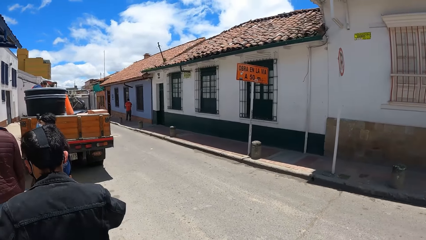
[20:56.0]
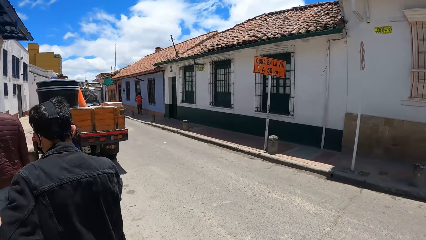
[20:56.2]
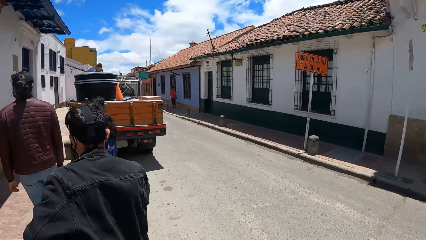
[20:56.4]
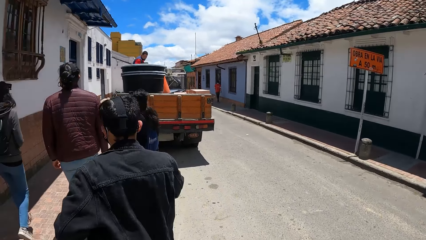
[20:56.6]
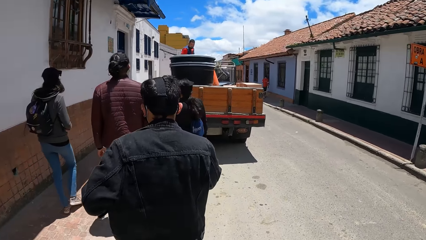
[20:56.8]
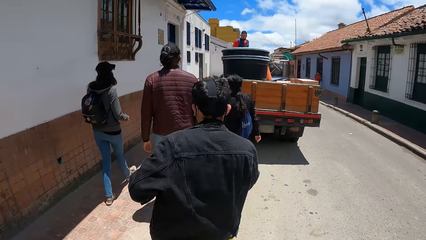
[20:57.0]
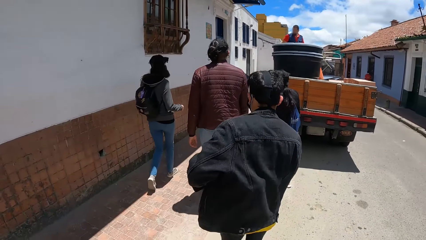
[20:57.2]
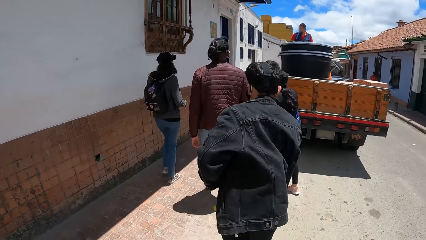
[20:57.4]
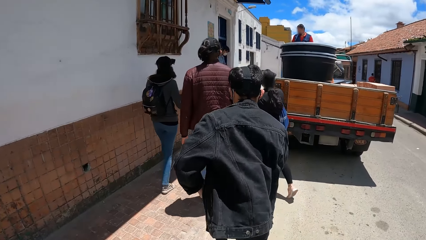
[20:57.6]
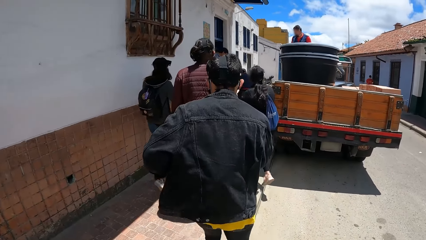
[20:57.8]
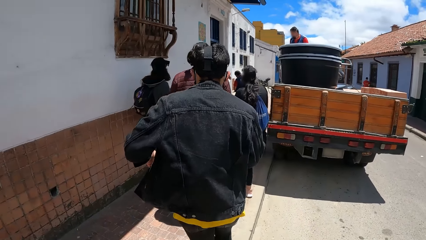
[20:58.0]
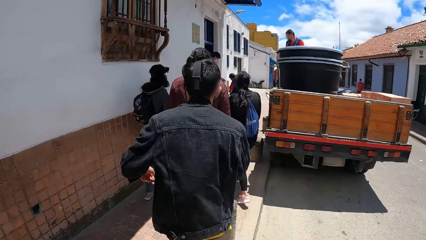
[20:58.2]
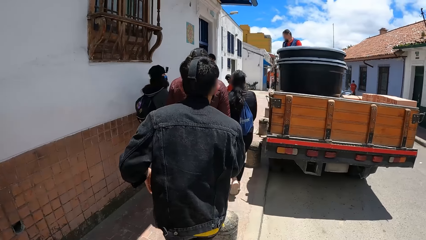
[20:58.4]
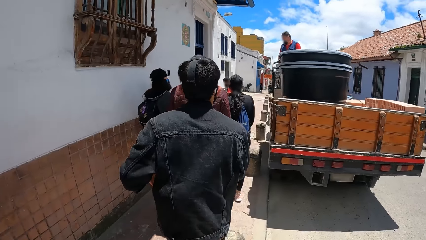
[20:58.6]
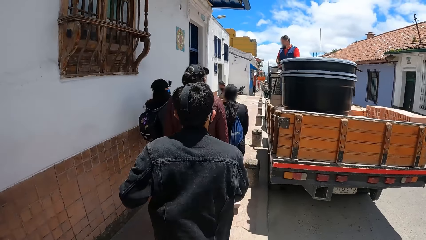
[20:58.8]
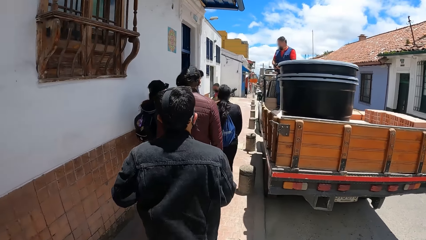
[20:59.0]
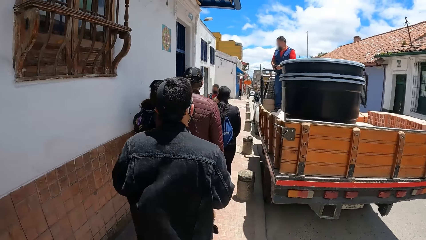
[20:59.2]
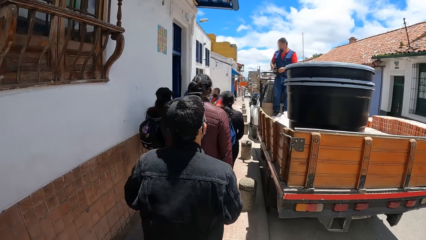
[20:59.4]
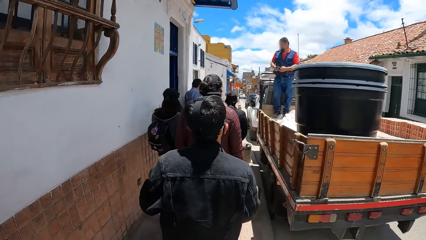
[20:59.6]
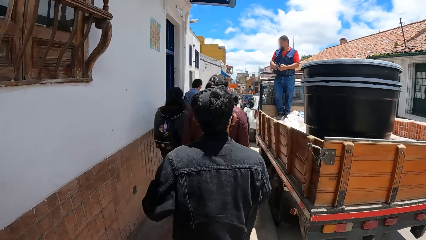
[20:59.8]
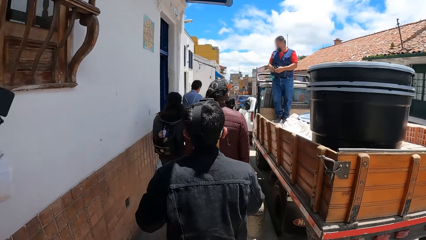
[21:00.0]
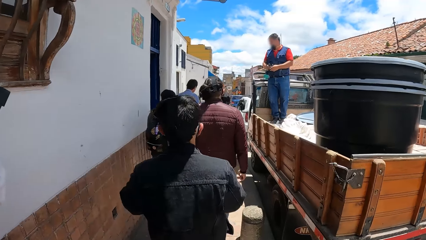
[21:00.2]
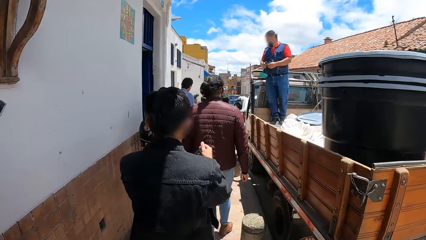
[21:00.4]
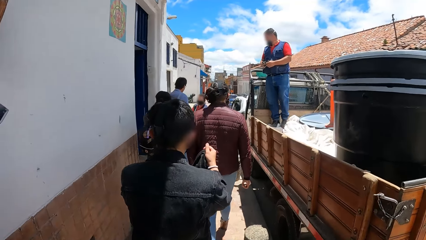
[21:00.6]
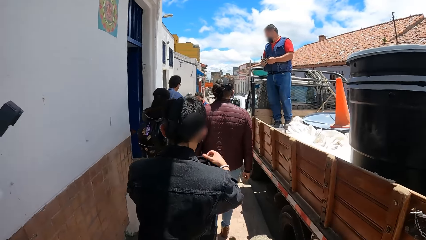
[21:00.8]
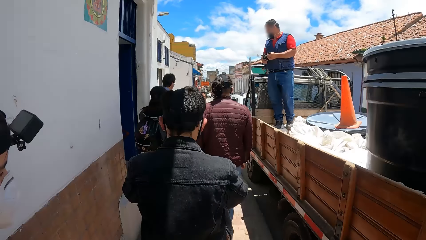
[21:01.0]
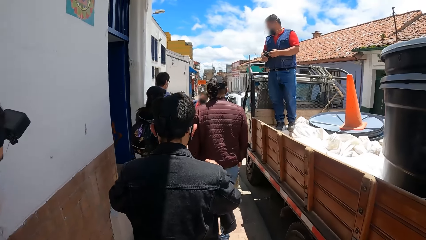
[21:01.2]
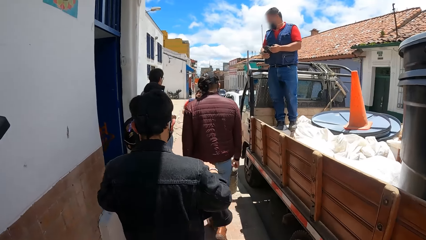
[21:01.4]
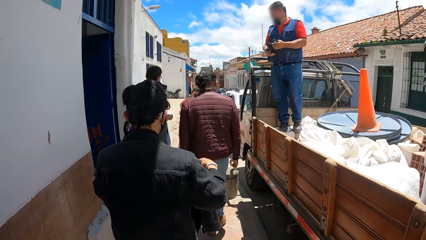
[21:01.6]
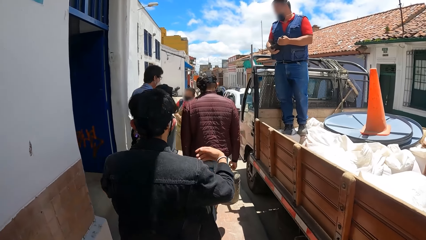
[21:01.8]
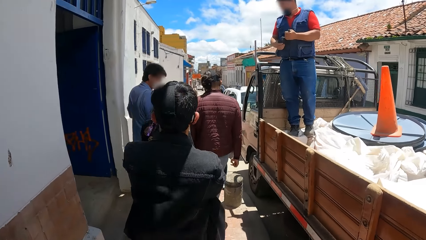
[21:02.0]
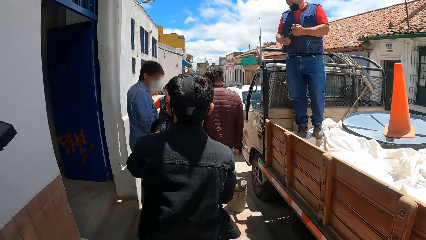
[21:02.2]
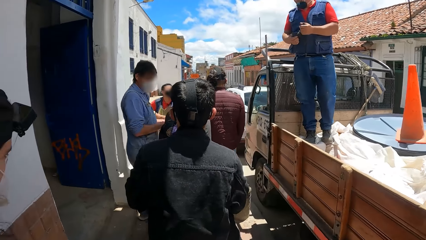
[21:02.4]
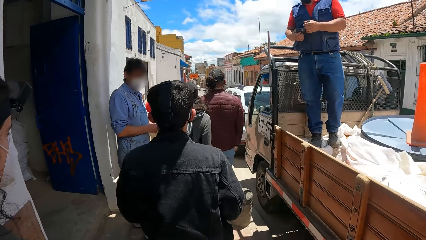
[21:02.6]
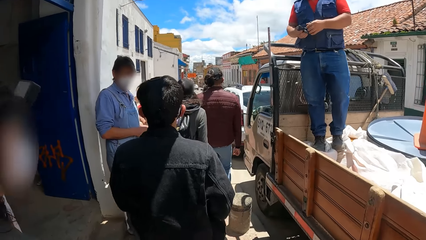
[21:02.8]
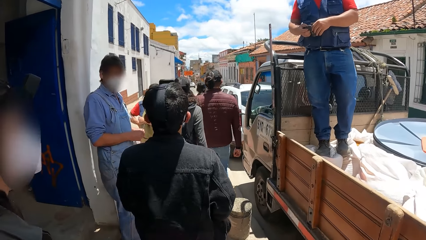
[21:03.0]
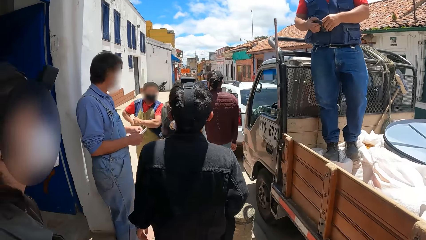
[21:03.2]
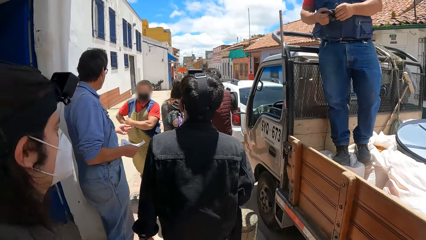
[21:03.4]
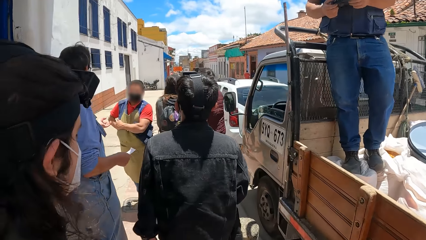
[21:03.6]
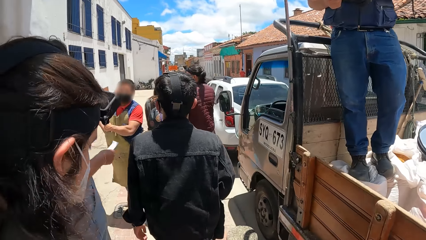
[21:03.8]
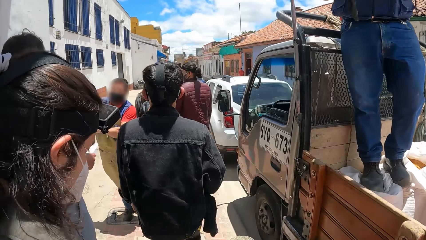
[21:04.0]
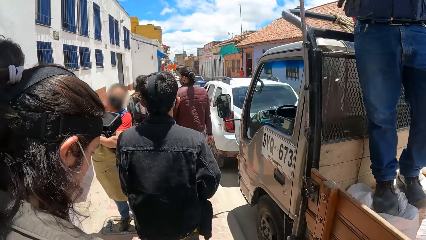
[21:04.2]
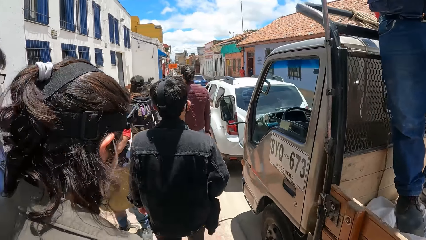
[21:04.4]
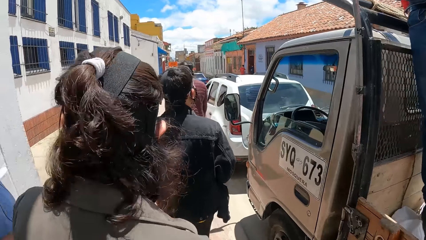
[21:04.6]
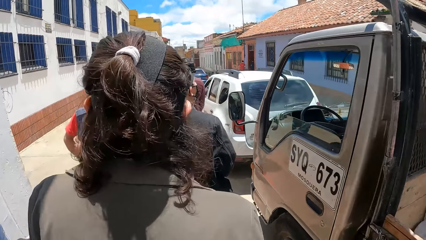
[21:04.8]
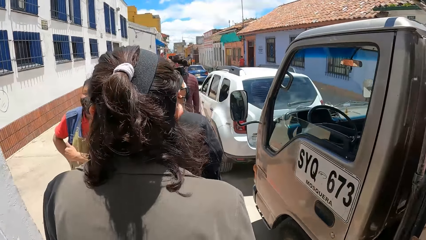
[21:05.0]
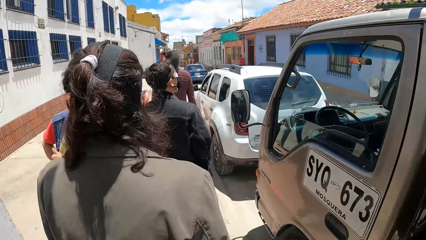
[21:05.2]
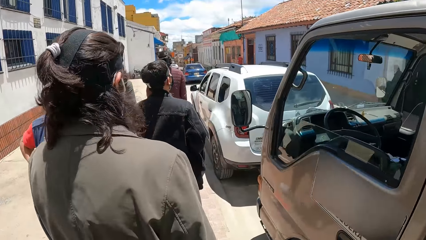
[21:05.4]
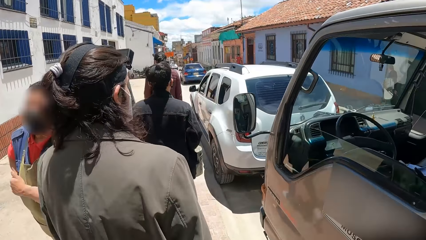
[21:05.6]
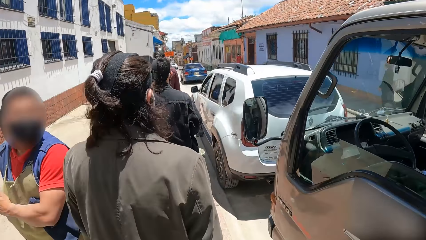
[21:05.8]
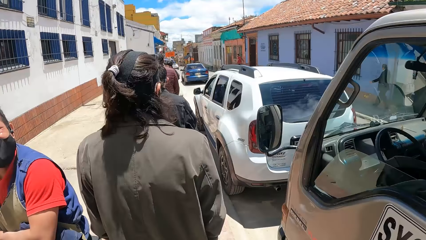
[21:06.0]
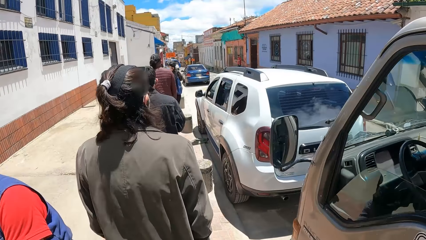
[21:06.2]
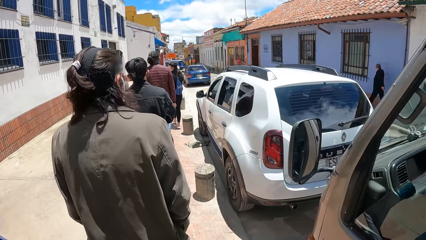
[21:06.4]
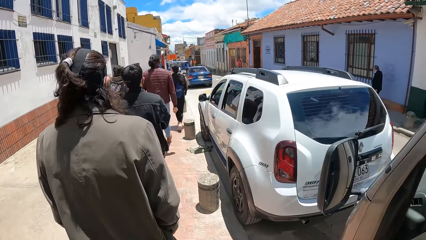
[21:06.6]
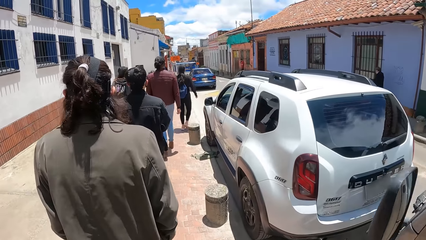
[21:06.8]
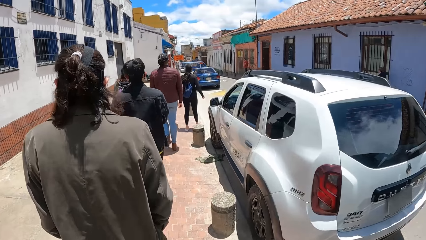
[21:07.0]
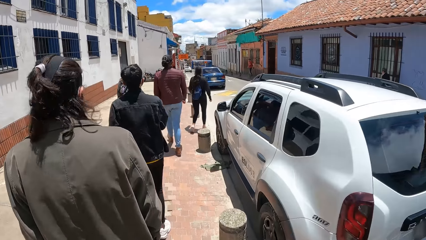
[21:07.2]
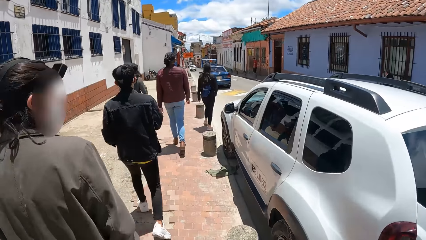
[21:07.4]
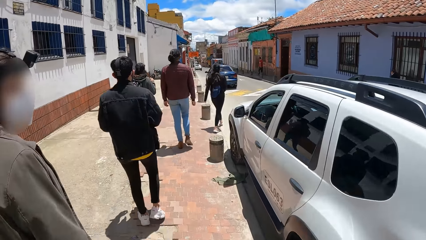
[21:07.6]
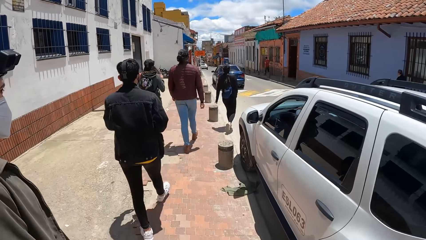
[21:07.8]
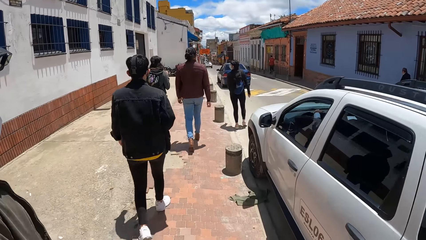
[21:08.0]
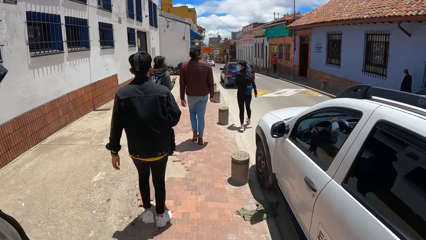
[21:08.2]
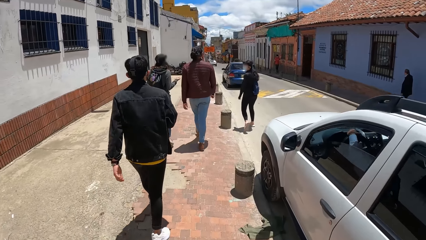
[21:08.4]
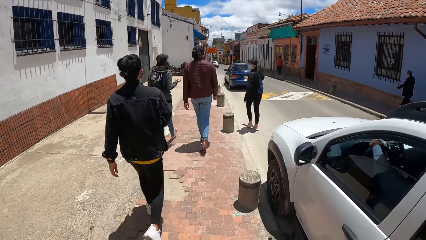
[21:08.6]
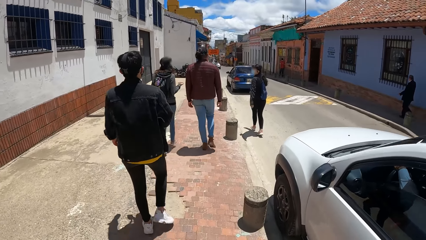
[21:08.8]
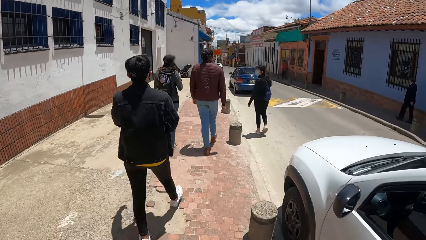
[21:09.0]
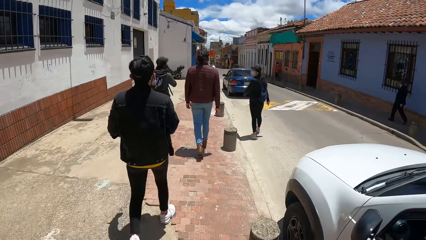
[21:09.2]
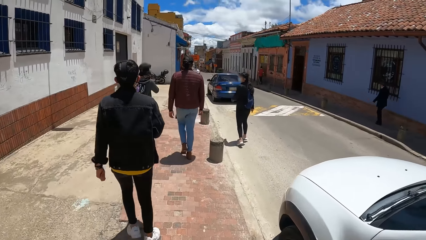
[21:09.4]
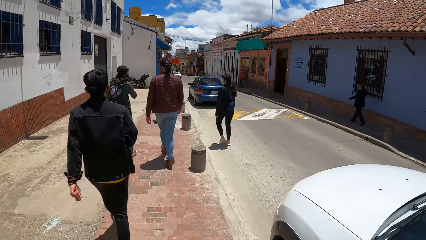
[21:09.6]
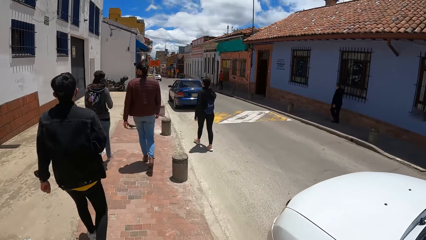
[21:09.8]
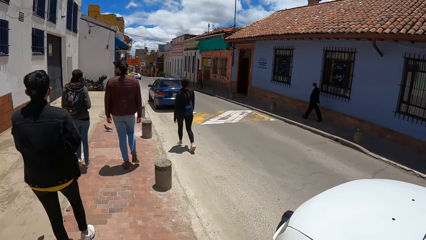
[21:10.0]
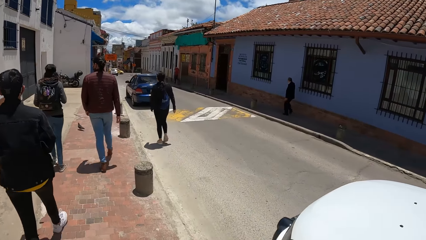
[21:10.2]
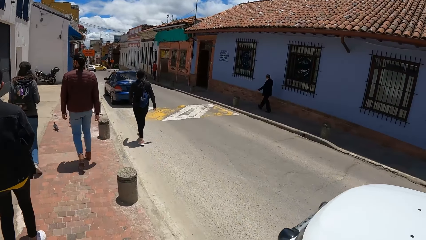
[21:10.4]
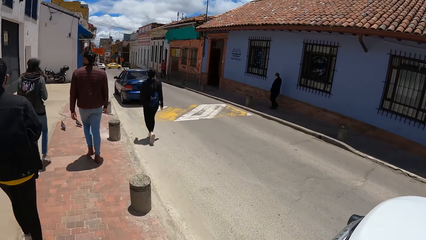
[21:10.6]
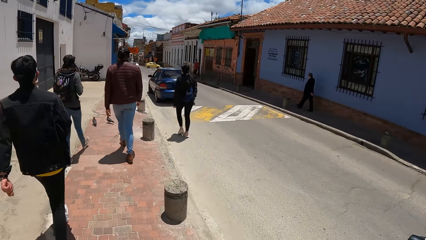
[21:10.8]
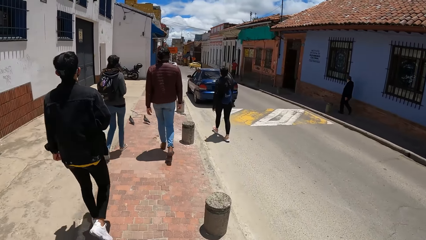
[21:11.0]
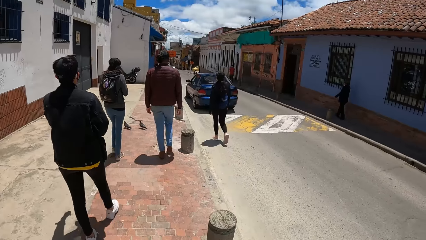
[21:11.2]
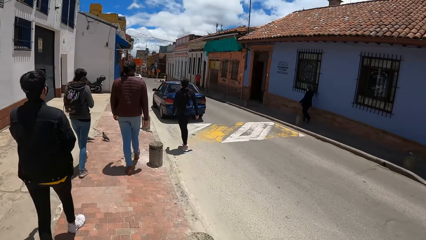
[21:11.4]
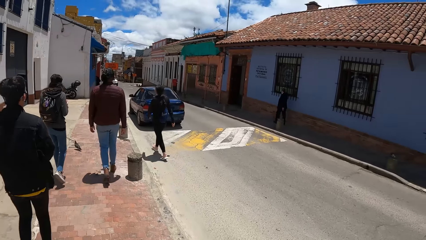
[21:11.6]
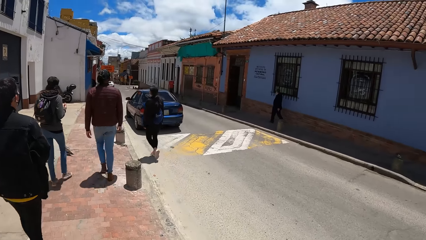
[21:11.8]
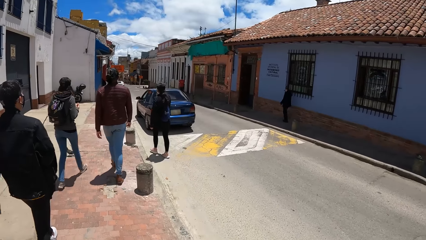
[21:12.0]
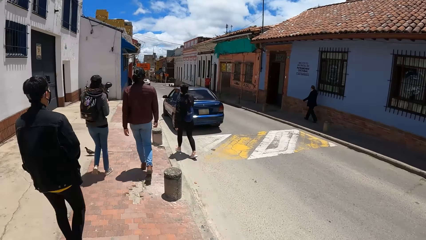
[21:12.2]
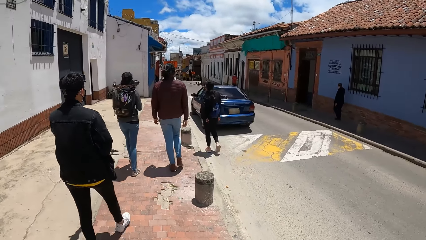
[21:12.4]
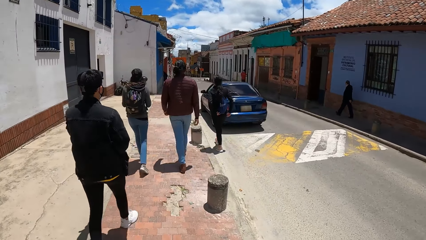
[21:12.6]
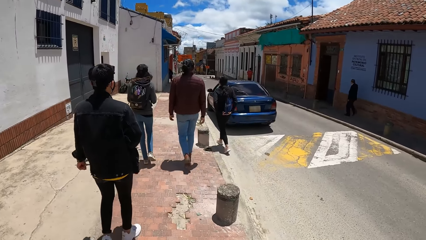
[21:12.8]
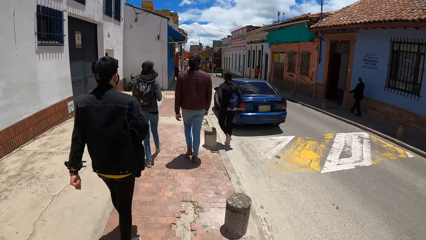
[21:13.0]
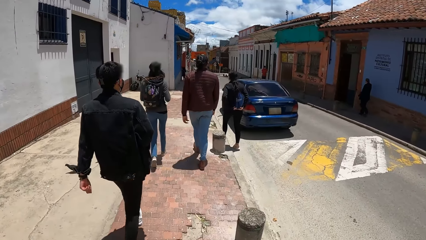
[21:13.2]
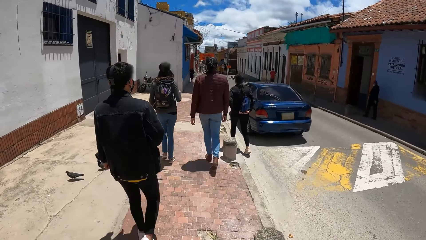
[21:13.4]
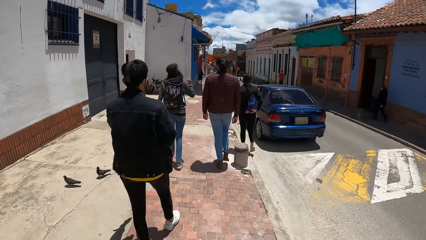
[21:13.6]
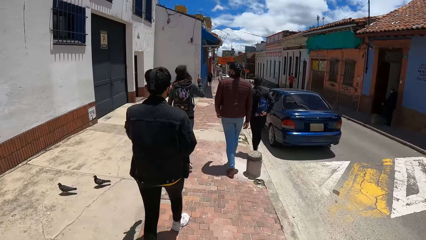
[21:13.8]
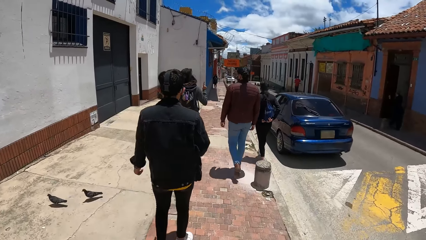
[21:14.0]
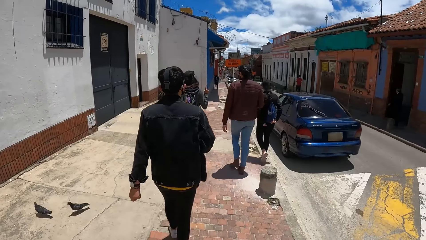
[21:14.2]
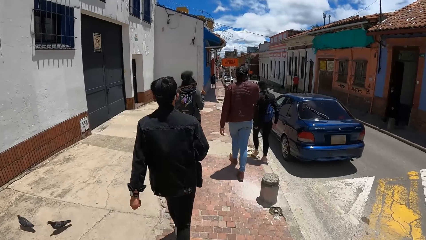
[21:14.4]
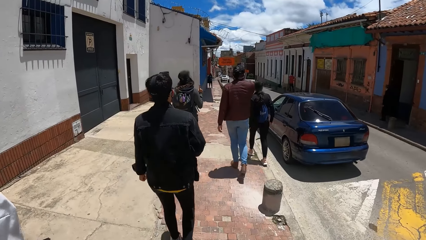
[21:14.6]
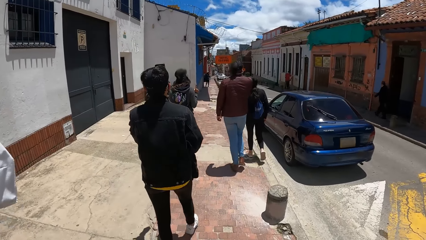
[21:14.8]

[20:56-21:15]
A man adjusts the jacket on his body with his left hand. The camera wearer walks along the sidewalk. The man holds the sweater with his right hand. A second man holds some tools in his hands. A third man holds a receipt in his right hand. The third man converses with a fourth man. The camera wearer walks past the second man. They walk past the third man. They walk past the fourth man.
